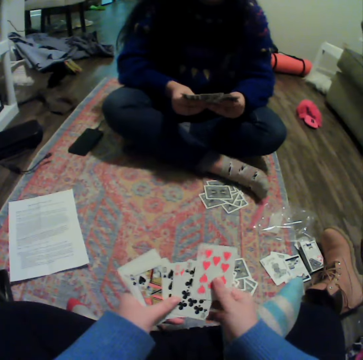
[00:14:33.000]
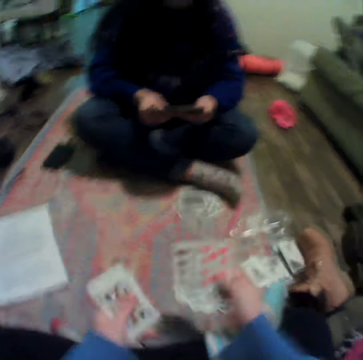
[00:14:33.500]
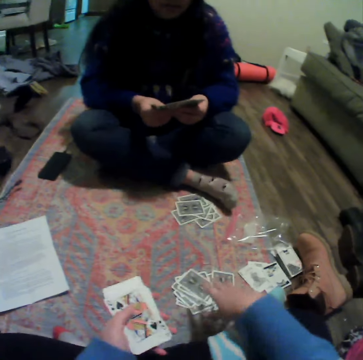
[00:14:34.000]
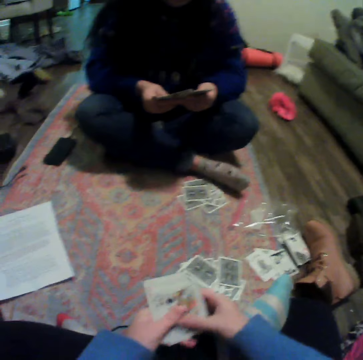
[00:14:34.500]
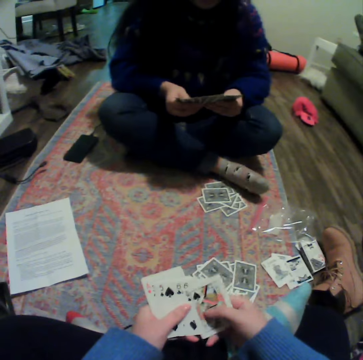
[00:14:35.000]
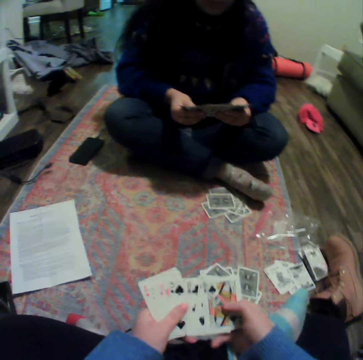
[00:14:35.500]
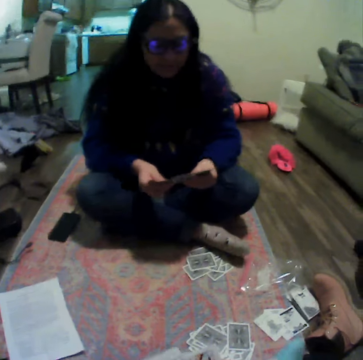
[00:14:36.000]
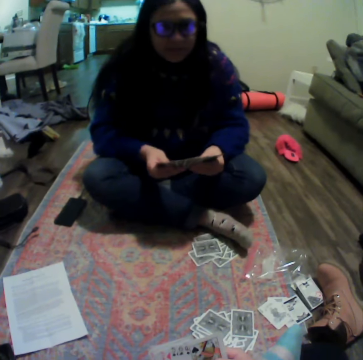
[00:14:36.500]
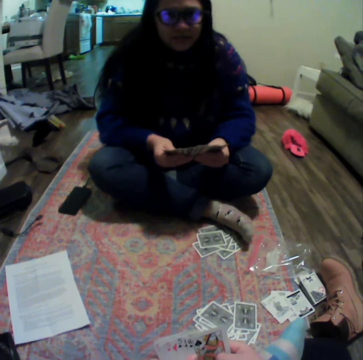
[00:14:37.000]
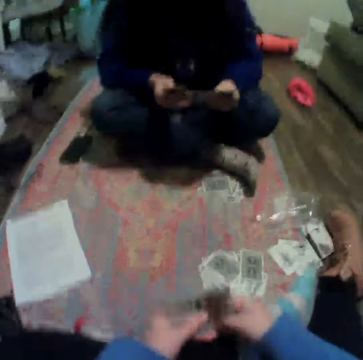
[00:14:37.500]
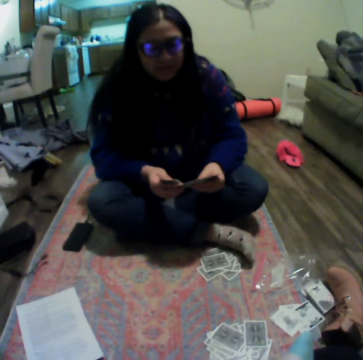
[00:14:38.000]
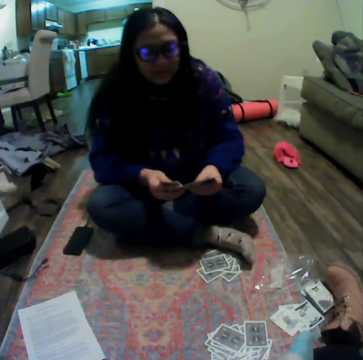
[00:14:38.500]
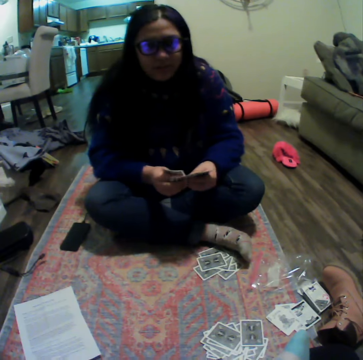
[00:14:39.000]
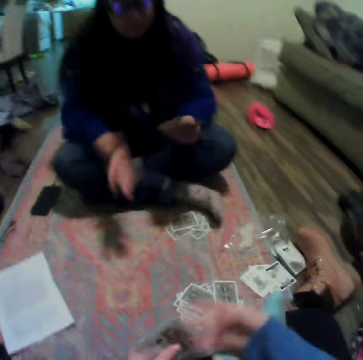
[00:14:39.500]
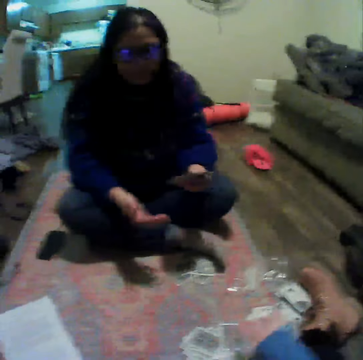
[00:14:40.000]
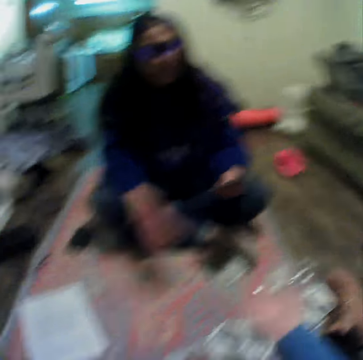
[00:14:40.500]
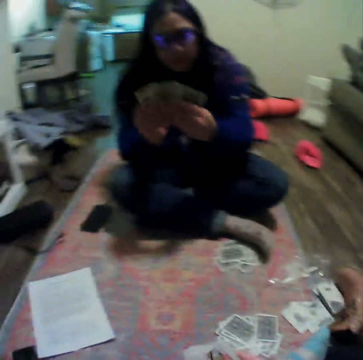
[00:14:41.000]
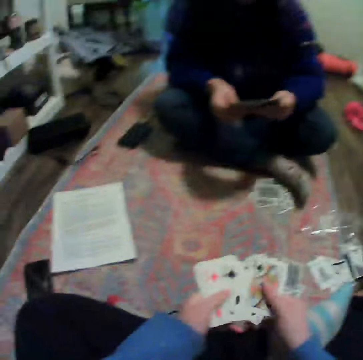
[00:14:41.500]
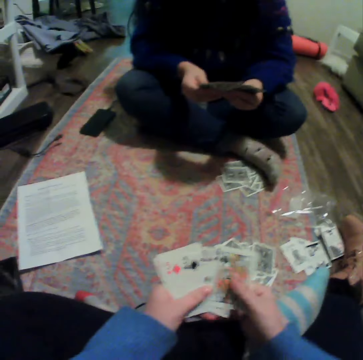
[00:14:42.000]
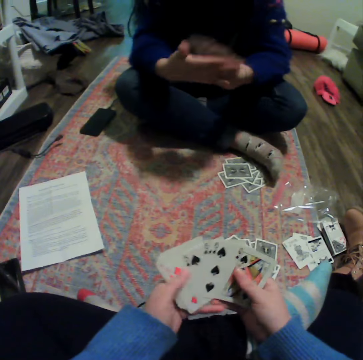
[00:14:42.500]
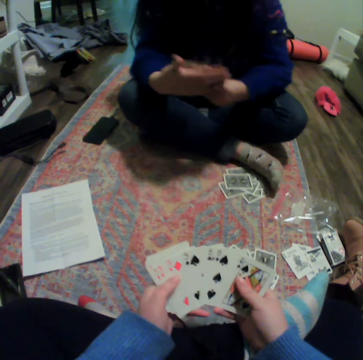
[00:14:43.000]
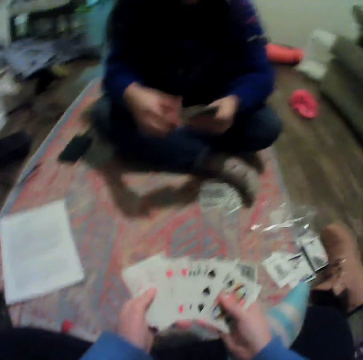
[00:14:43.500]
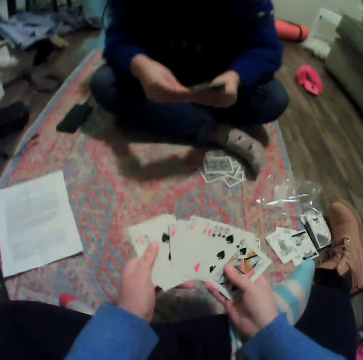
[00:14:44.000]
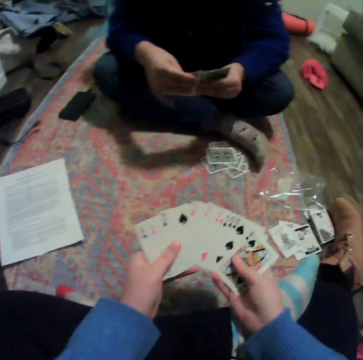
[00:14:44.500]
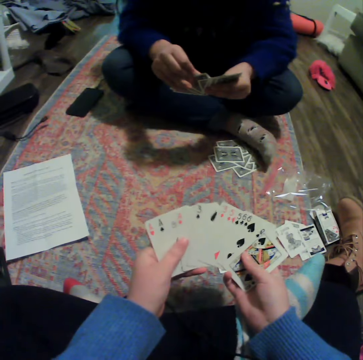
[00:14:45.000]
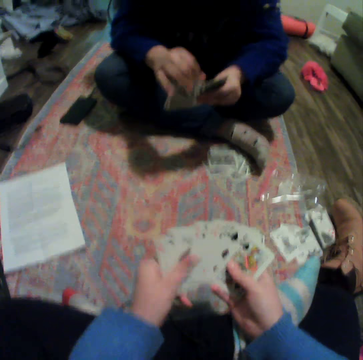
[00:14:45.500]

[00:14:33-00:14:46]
The camera wearer drops a card on the floor. They spread cards. A woman moves her hands. The camera wearer moves a hand. They talk to the woman. They spread cards and organize their cards. The woman moves a hand.

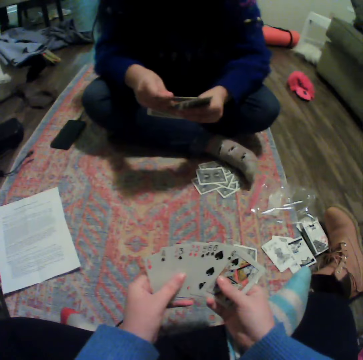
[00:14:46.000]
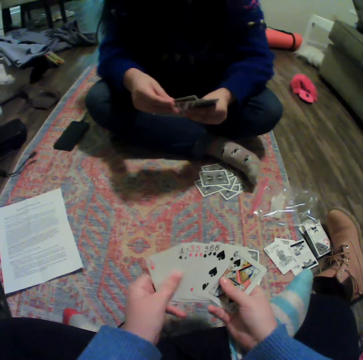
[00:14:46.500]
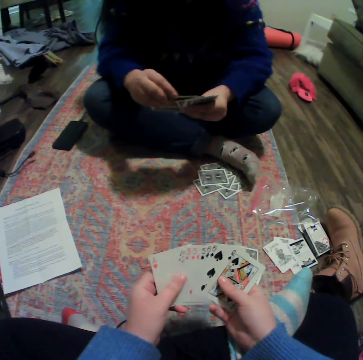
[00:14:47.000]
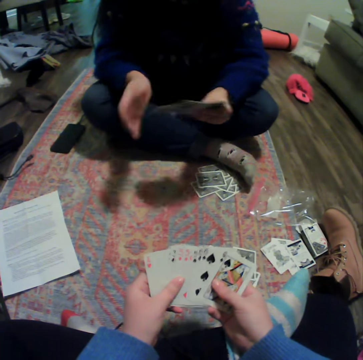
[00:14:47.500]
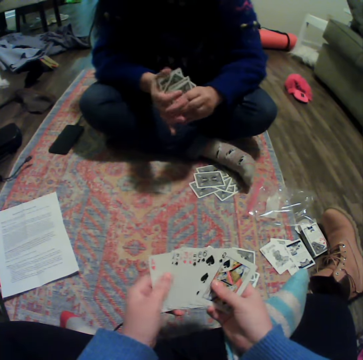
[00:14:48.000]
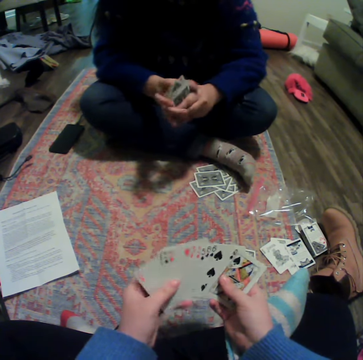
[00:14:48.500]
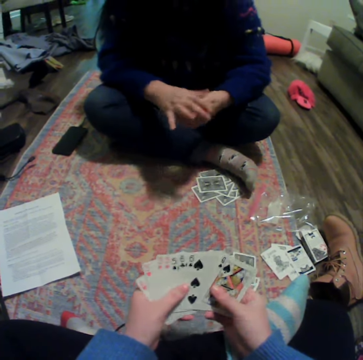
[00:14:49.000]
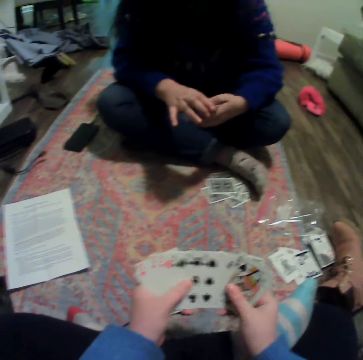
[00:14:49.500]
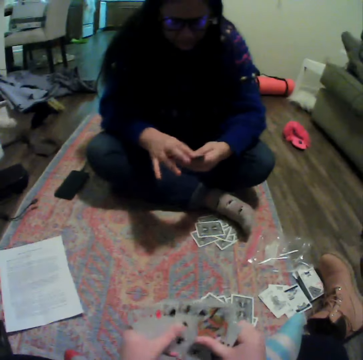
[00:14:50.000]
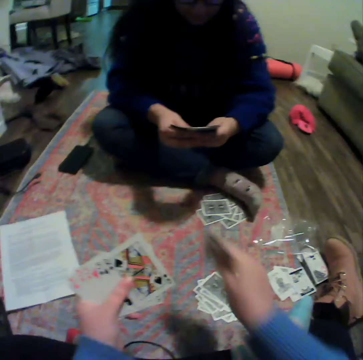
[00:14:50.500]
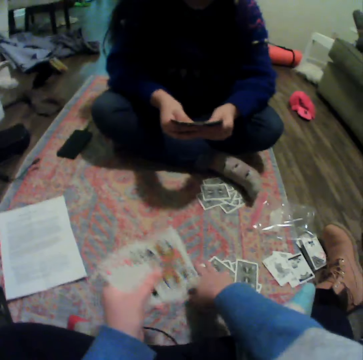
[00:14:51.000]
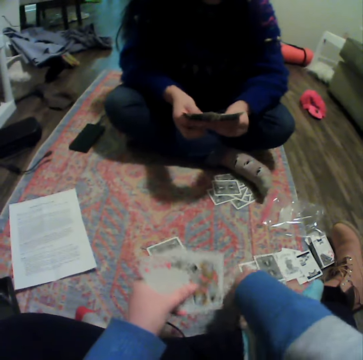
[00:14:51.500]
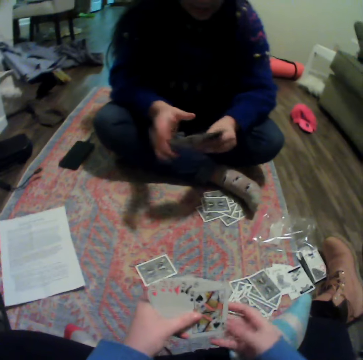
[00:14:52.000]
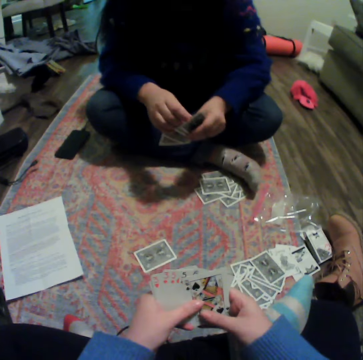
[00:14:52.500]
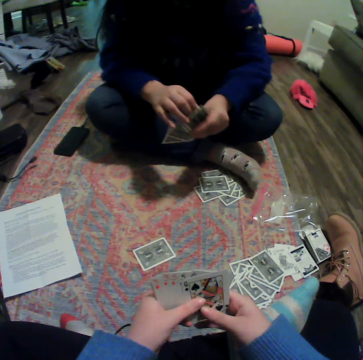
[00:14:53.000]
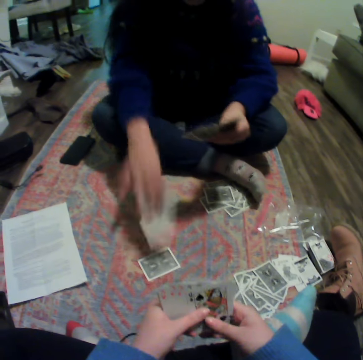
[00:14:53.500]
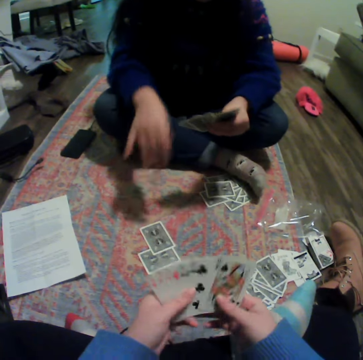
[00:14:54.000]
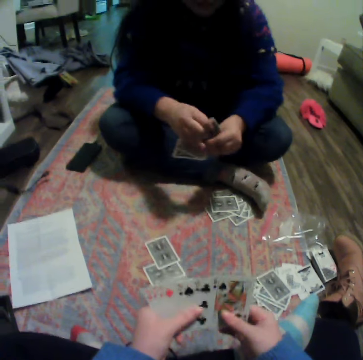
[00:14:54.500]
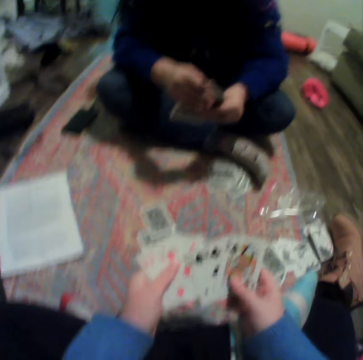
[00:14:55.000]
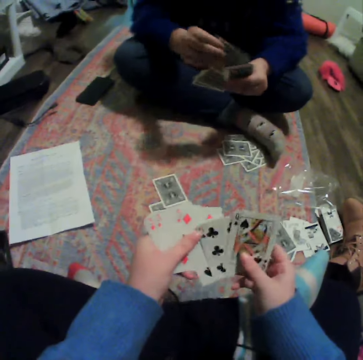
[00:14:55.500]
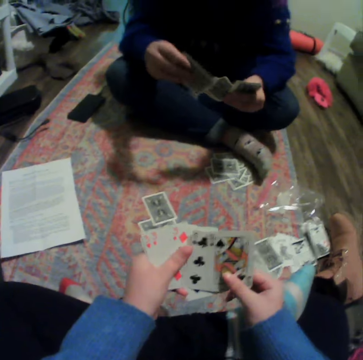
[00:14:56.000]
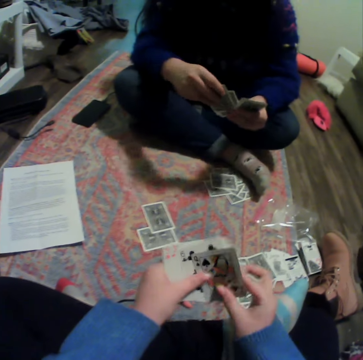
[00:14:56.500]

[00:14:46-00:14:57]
A woman organizes her cards. The woman gathers cards. The camera wearer places a card on the carpet. The woman spreads cards. The camera wearer moves cards. The woman places a card on the carpet and talks to the camera wearer. The camera wearer spreads cards.

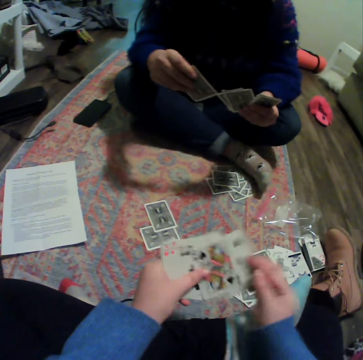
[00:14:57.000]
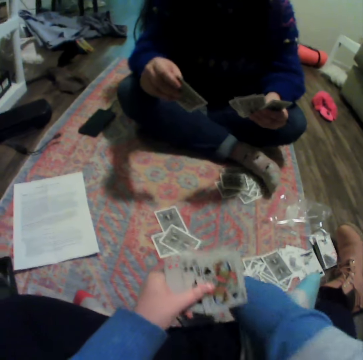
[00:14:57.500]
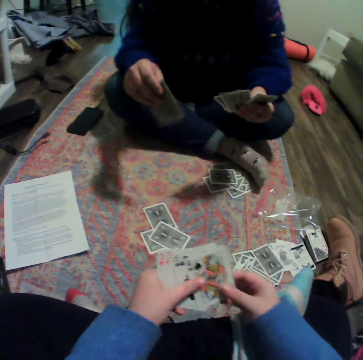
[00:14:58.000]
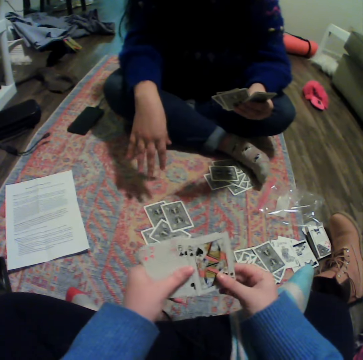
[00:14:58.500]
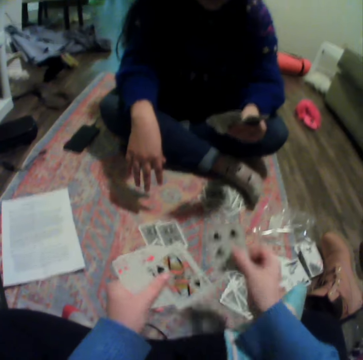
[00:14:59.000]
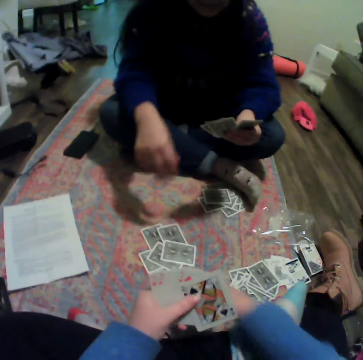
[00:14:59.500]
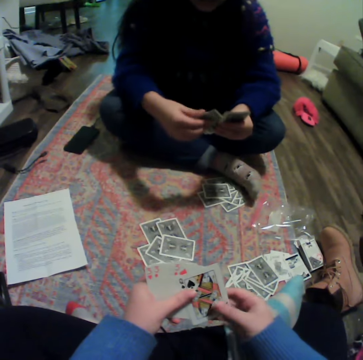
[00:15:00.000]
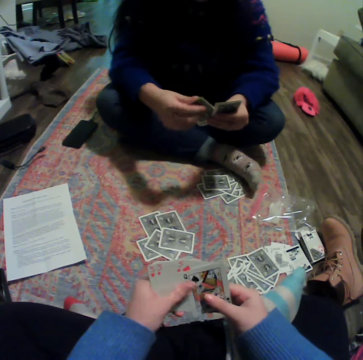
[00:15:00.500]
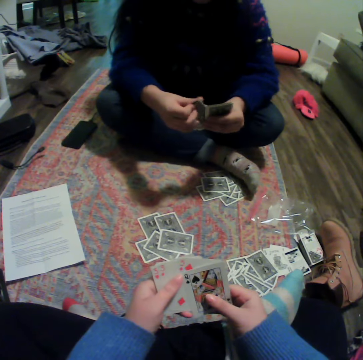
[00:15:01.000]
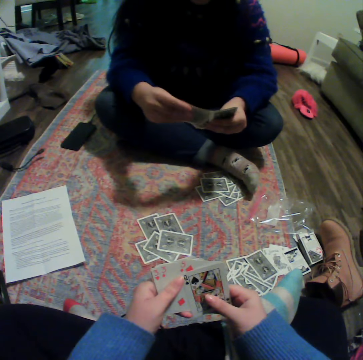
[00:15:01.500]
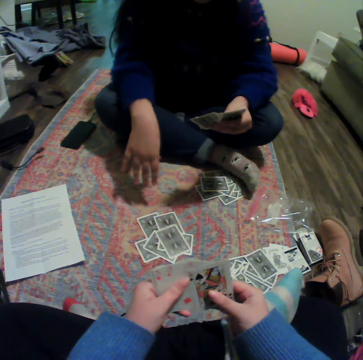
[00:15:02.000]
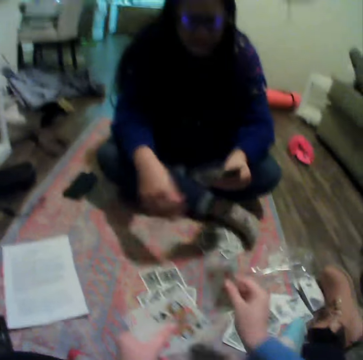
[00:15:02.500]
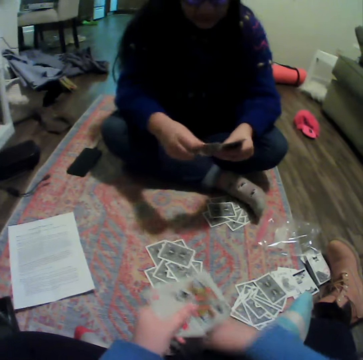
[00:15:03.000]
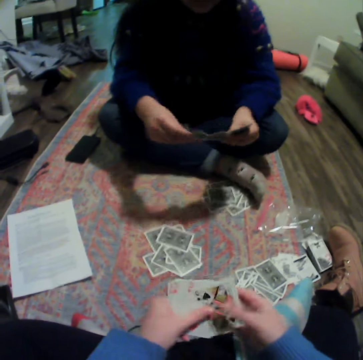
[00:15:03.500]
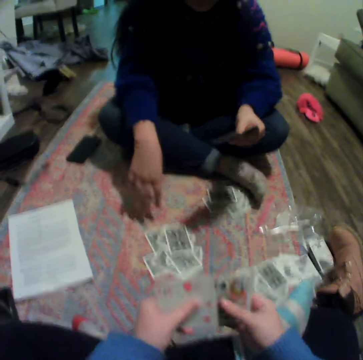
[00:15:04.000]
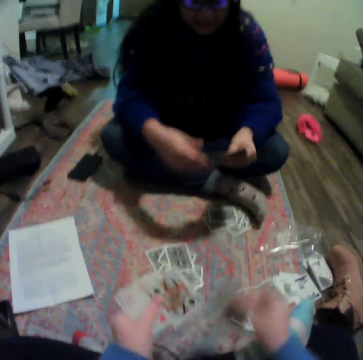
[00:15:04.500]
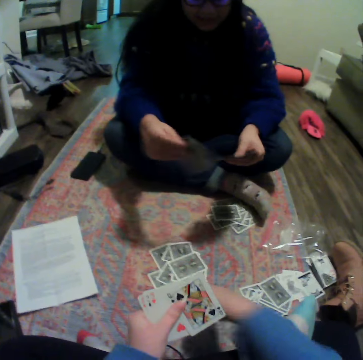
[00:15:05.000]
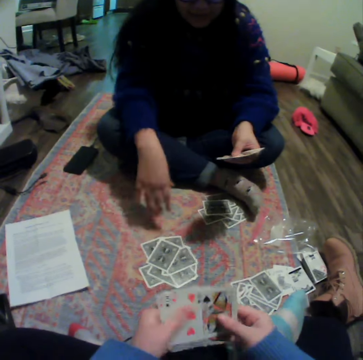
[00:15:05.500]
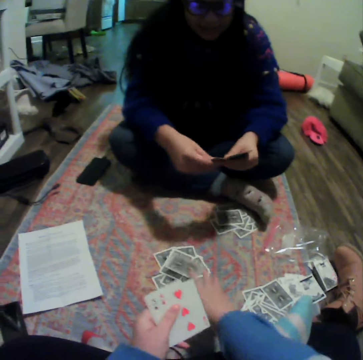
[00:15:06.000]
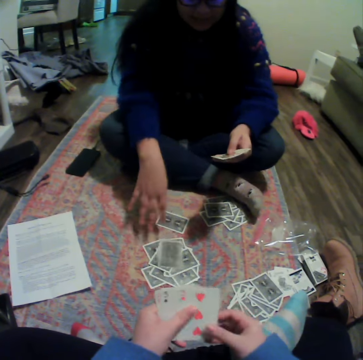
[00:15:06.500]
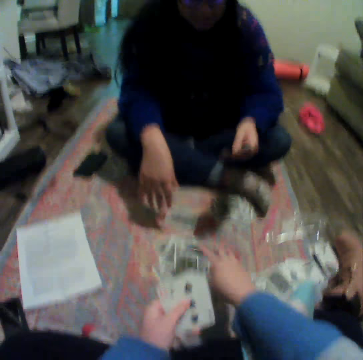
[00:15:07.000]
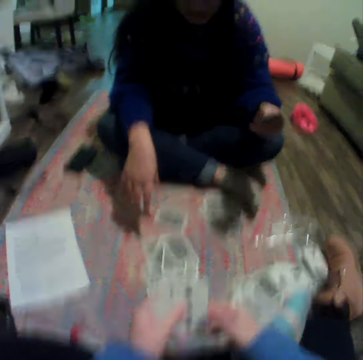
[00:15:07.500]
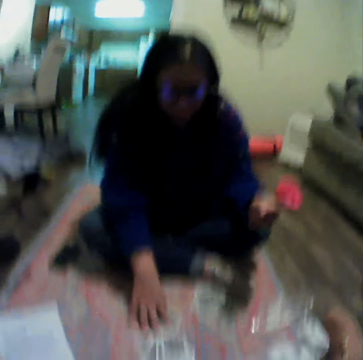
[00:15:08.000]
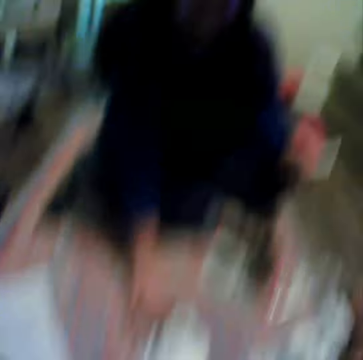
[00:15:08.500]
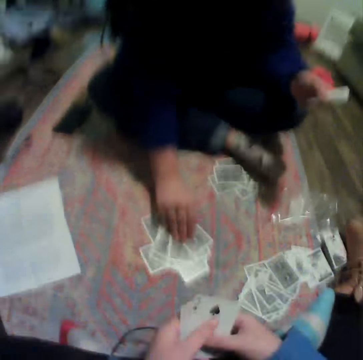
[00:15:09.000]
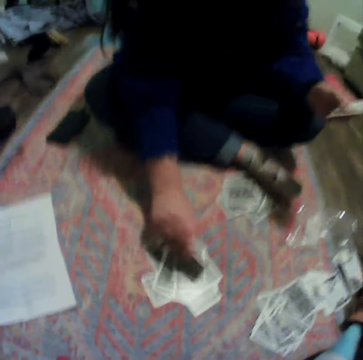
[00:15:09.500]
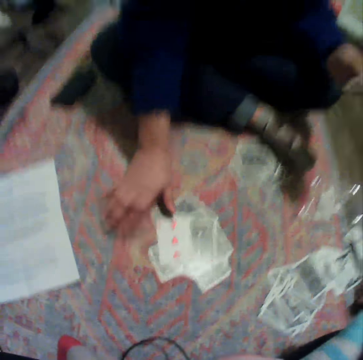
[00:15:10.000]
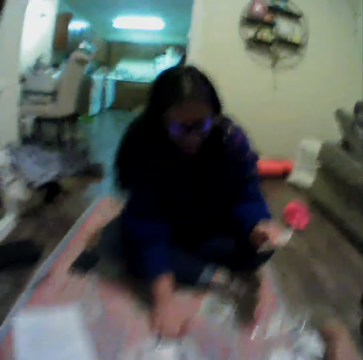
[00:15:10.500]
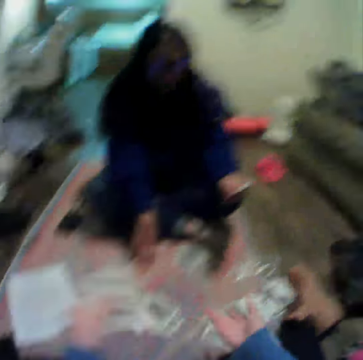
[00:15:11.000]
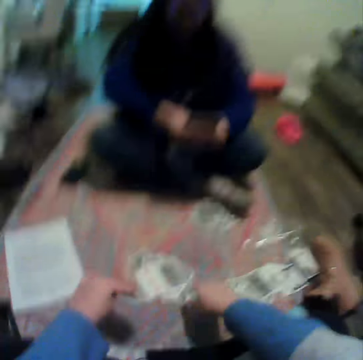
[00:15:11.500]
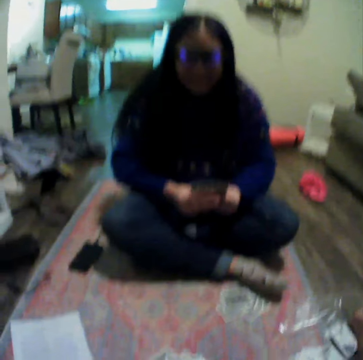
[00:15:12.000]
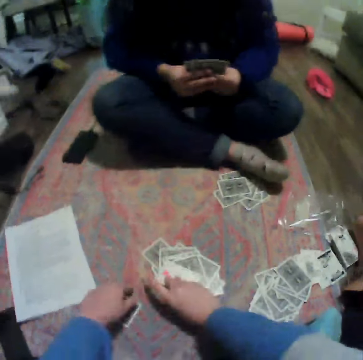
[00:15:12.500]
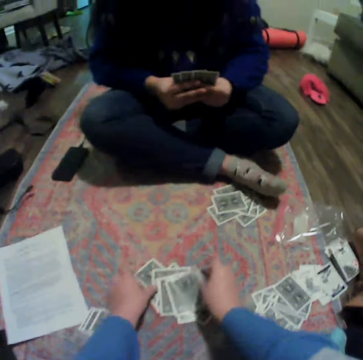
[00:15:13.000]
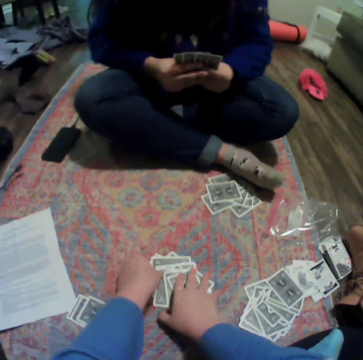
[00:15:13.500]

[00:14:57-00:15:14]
The camera wearer places a card on the carpet. A woman drops a card on the floor. The camera wearer drops a card on the floor and spreads cards. The woman drops a card on the carpet. The camera wearer places a card on the carpet. The woman places a card on the carpet. The camera wearer places a card on the carpet. The woman places a card on the carpet. The camera wearer places a card on the carpet. The woman places a card on the carpet. The camera wearer places a card on the carpet. She talks to the woman. The woman turns a card on the carpet. The woman drops a card on the floor. The camera wearer moves her hands. The woman moves a hand.
